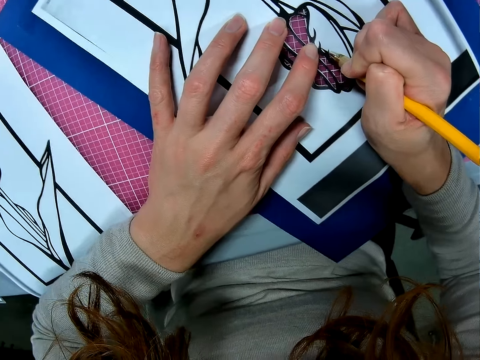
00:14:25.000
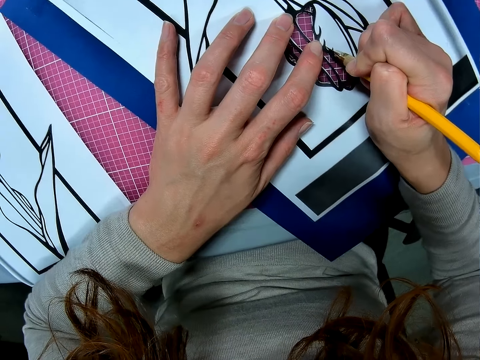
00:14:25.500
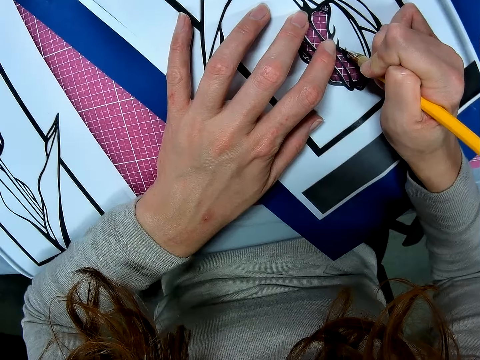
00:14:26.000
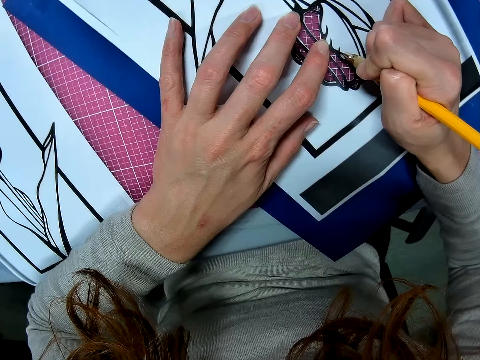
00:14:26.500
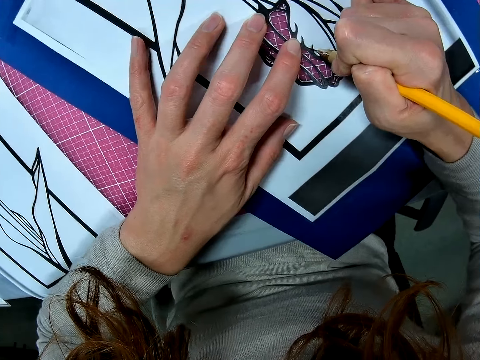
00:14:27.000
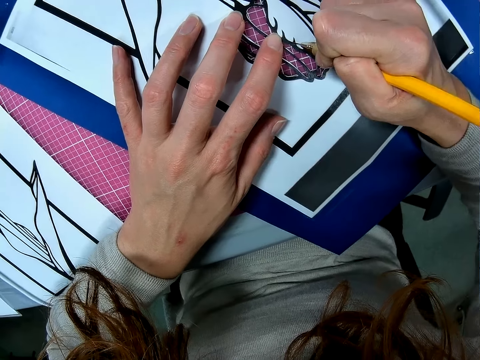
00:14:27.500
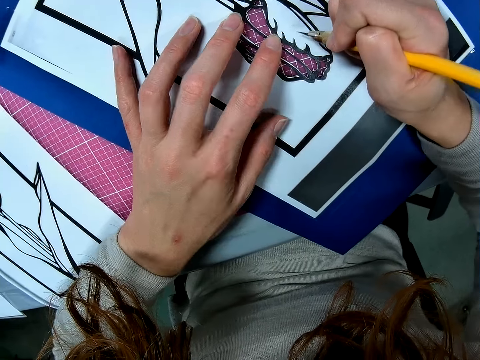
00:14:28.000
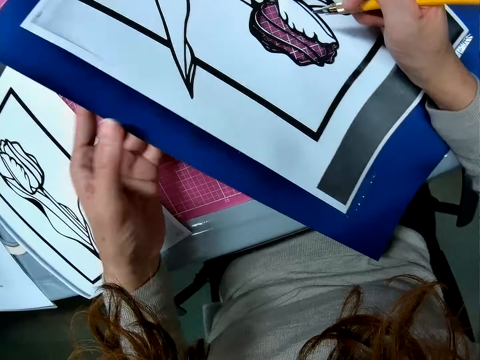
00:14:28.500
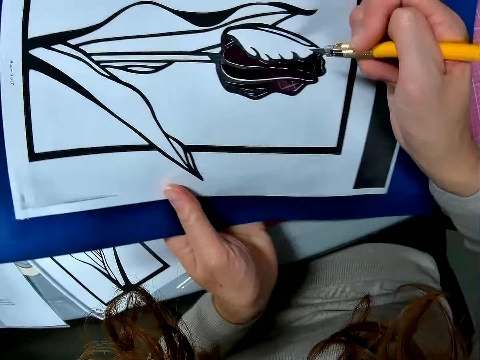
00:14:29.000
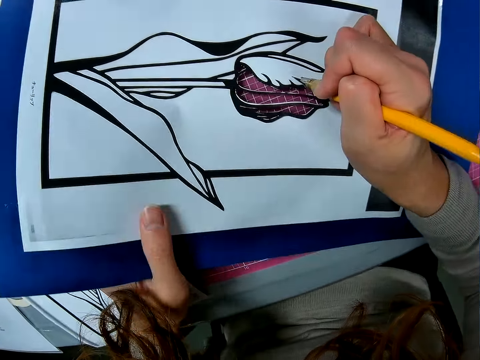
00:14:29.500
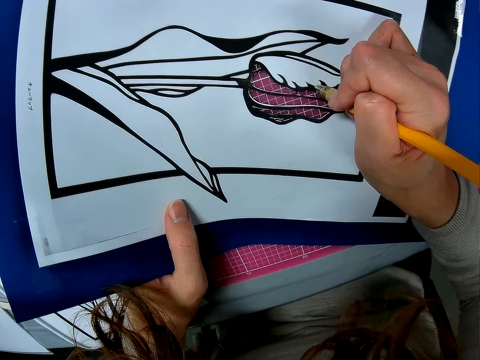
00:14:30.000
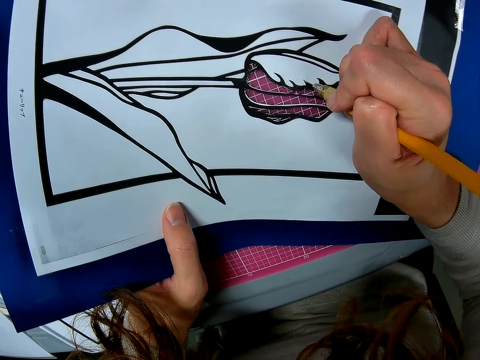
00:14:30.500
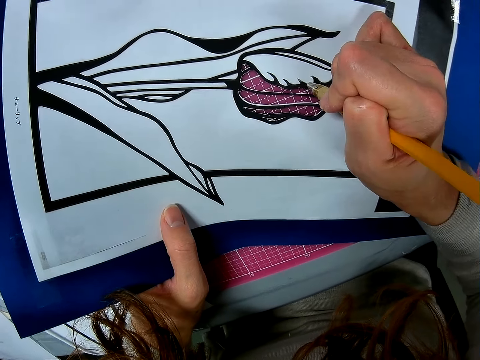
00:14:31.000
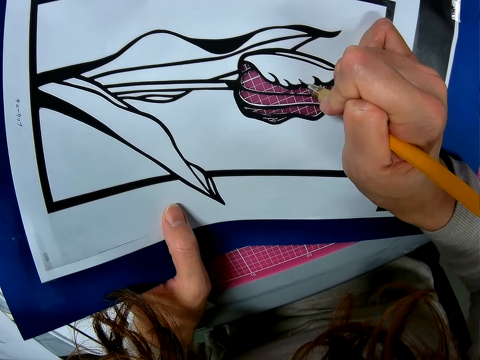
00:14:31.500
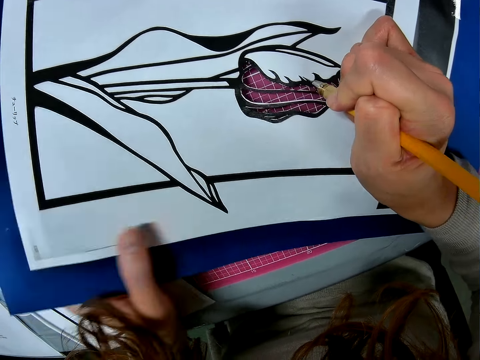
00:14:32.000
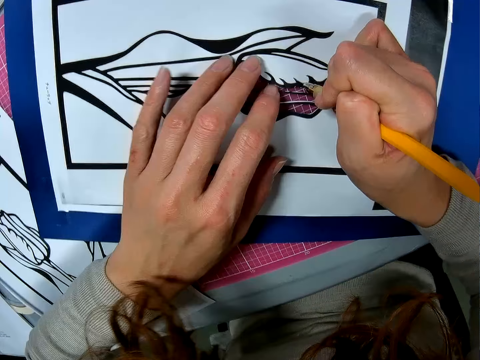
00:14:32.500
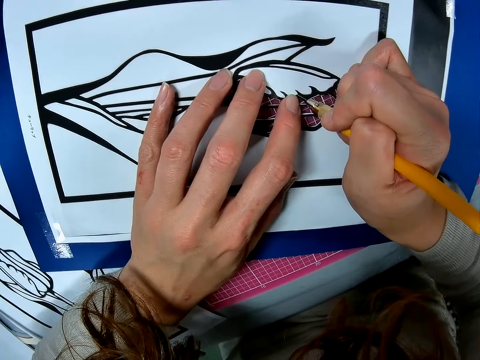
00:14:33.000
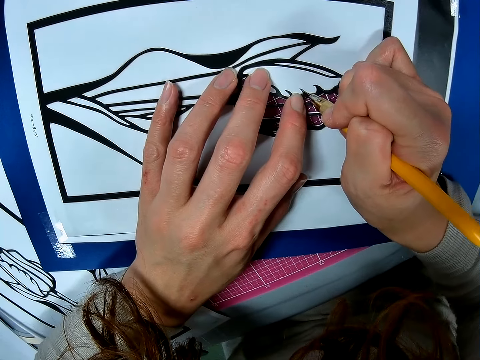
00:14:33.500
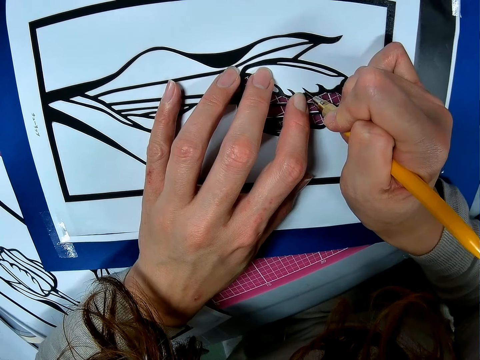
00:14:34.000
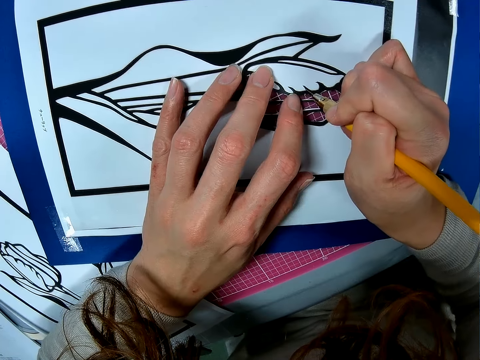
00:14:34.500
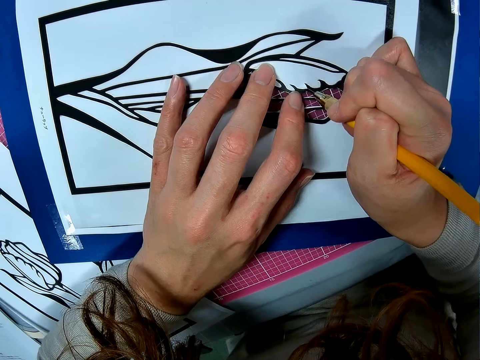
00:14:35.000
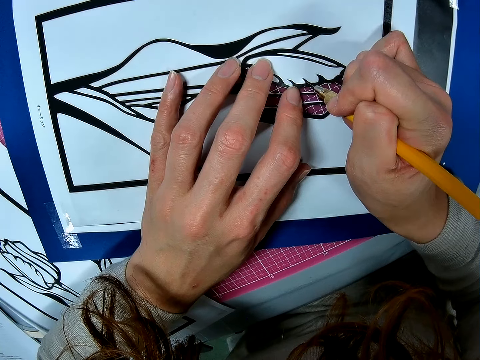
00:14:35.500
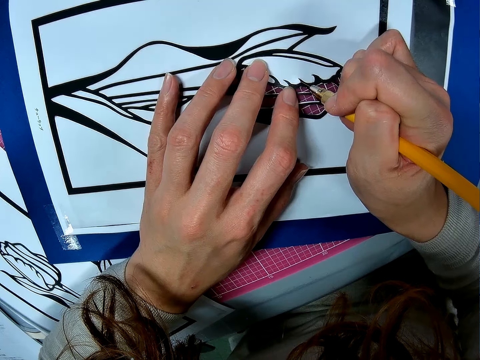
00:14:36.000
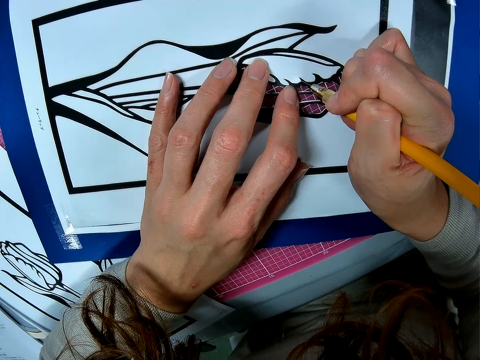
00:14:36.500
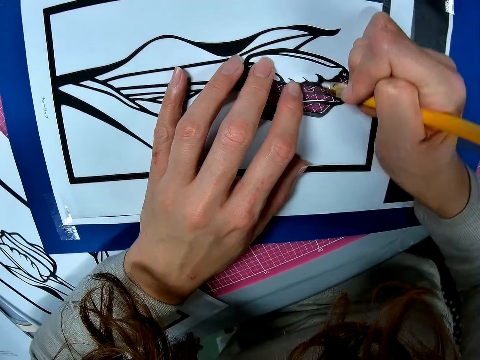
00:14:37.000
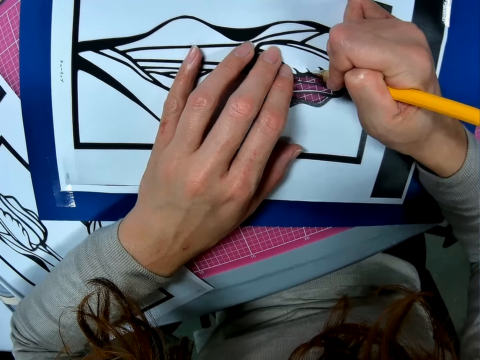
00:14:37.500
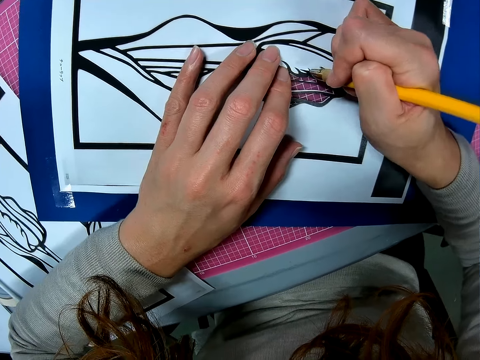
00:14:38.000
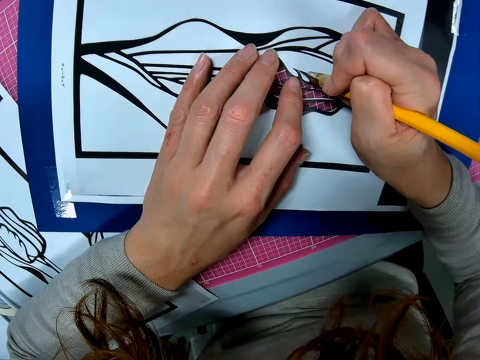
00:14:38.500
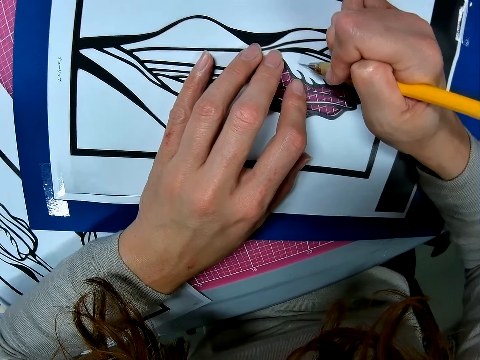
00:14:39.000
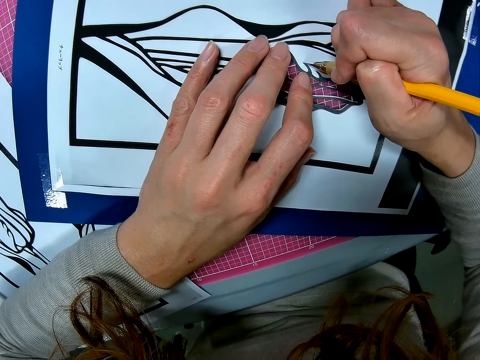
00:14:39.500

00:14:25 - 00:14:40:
The camera wearer lifts the paper. He adjusts the paper on the table. He turns the paper. He cuts the paper just beside the drawing with the scalpel. He places his hand on the paper. He cuts the paper just beside the drawing.

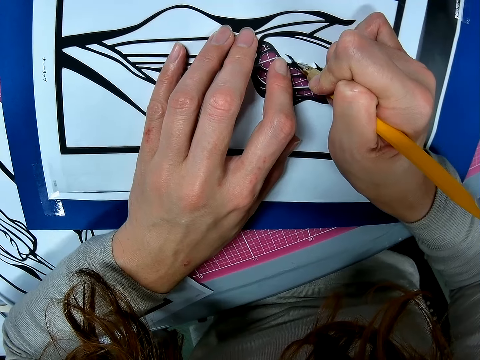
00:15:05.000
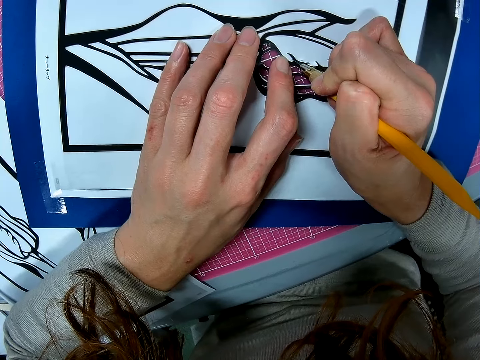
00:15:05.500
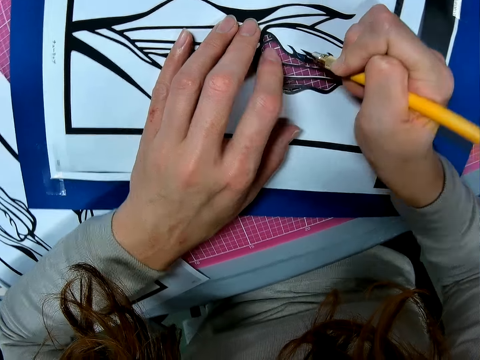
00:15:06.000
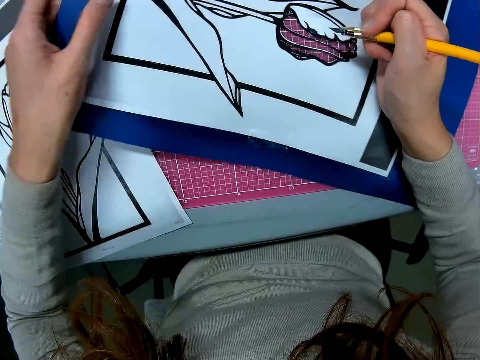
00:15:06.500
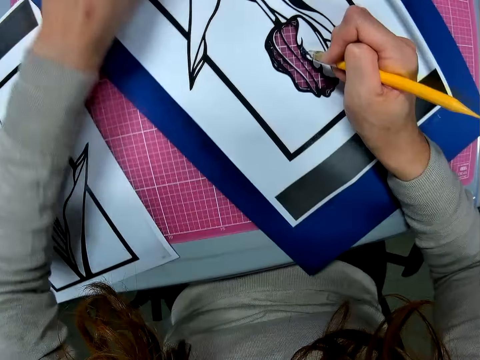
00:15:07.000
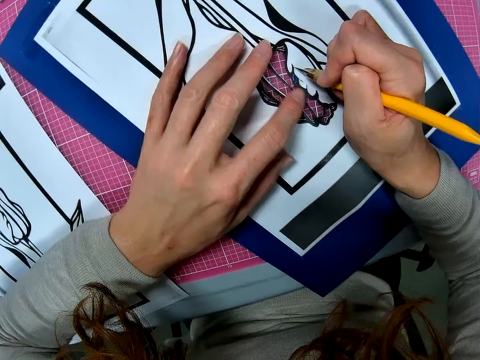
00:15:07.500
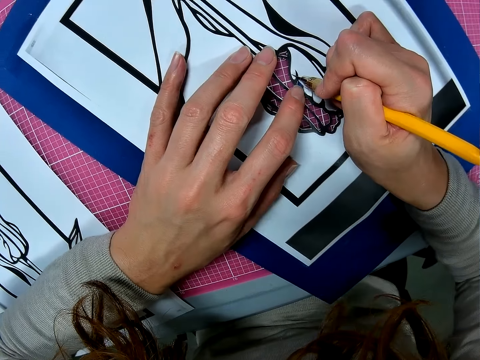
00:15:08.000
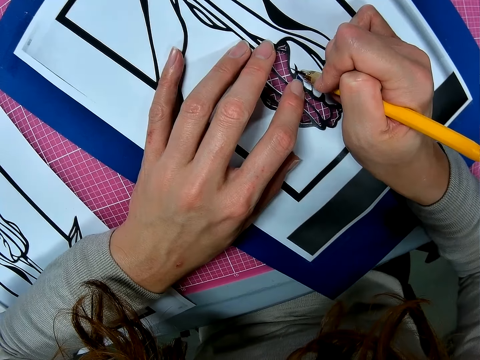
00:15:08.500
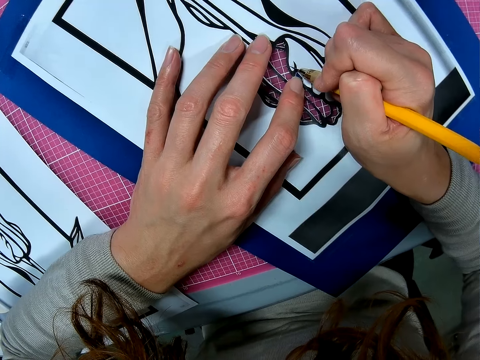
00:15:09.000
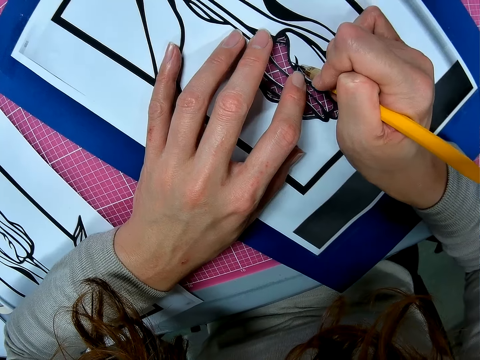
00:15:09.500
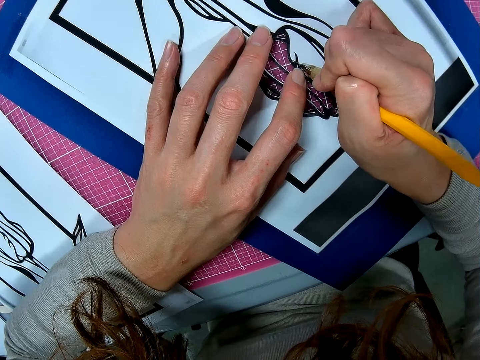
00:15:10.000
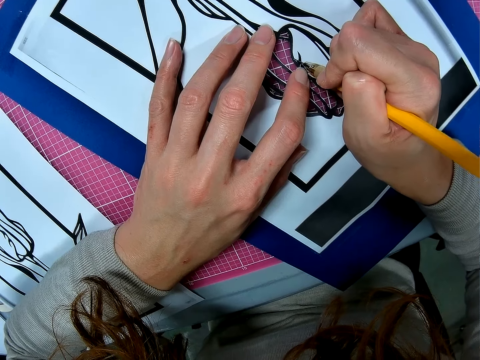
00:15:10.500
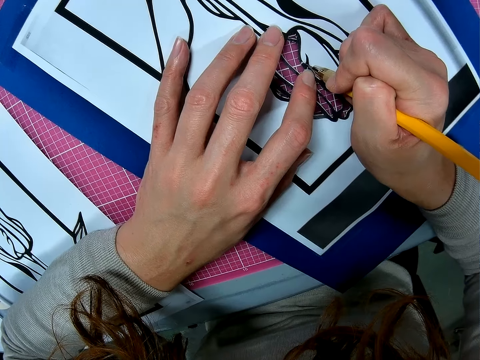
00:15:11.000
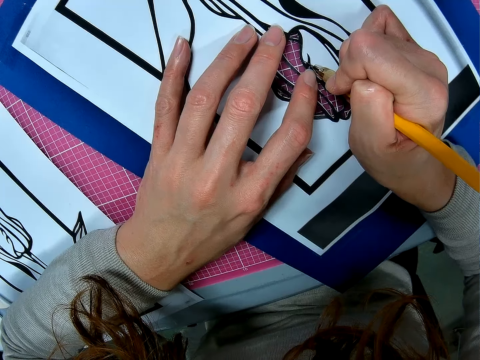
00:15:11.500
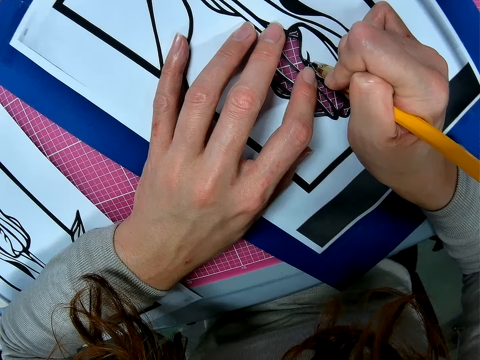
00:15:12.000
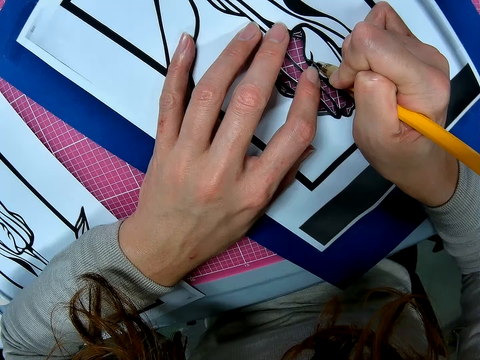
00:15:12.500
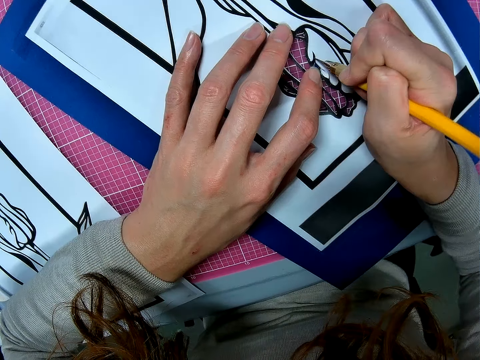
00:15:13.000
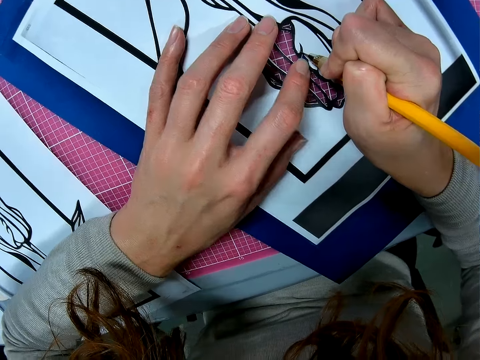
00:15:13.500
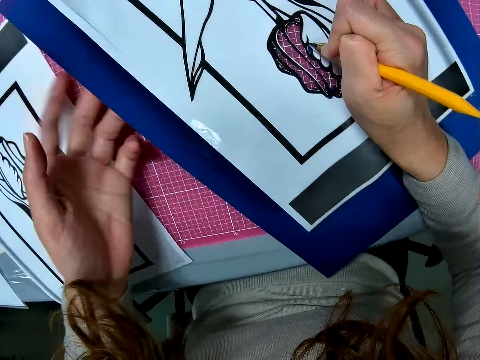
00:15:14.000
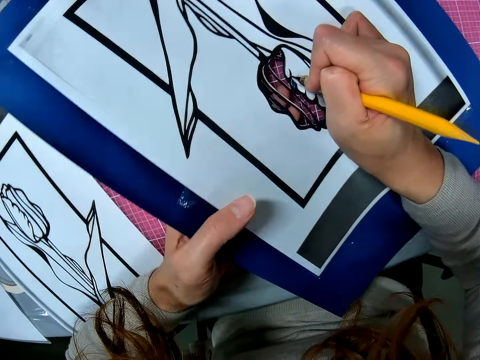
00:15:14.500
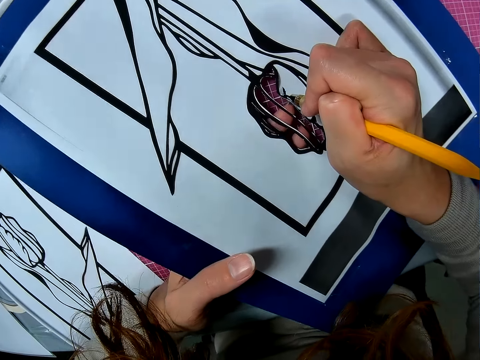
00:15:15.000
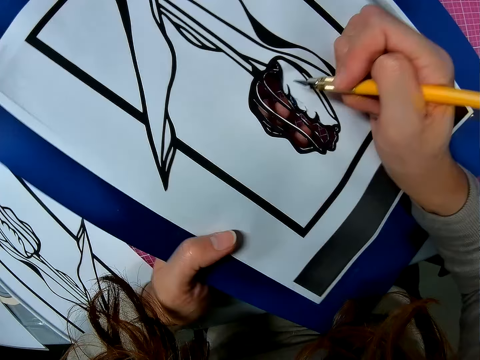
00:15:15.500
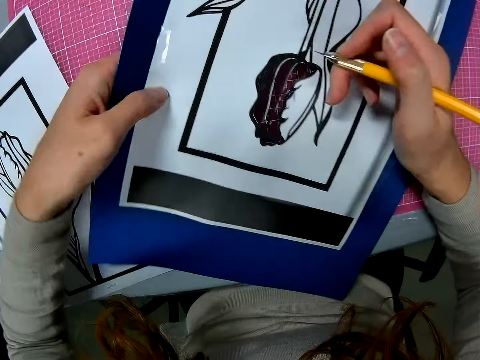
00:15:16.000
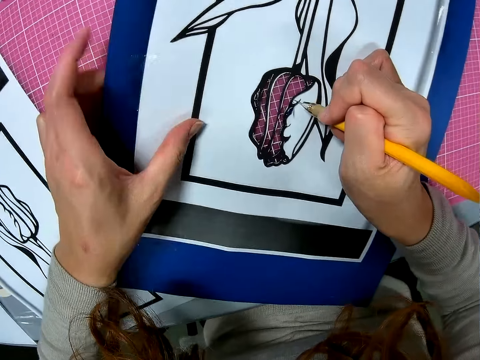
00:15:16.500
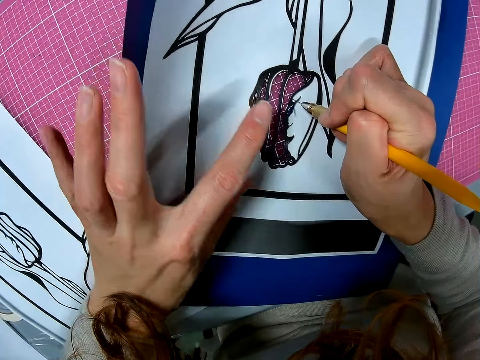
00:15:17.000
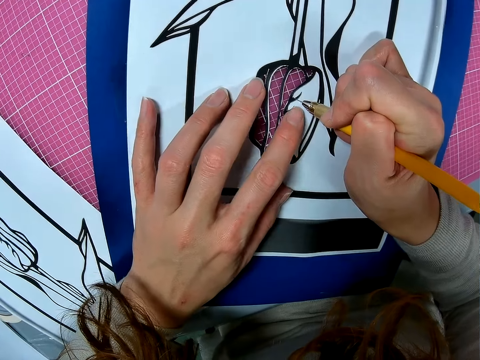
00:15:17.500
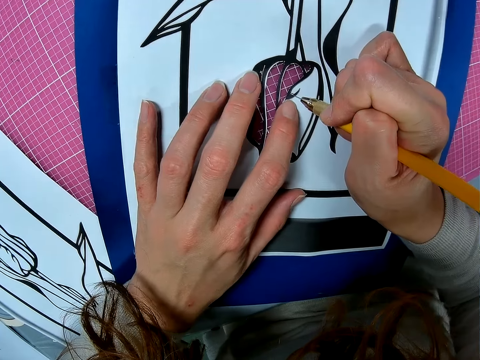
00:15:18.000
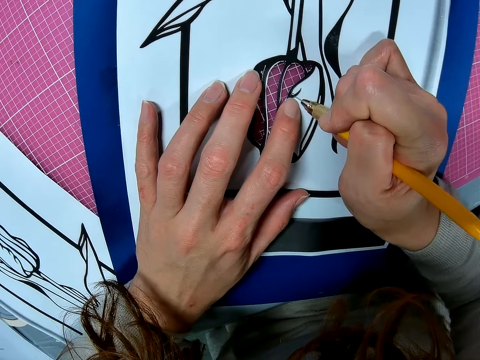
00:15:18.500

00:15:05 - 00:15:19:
The camera wearer turns the paper. He places his hand on the paper. He cuts the paper just beside the drawing. He lifts the paper. He adjusts the paper on the table. He turns the paper. He places his hand on the paper.
